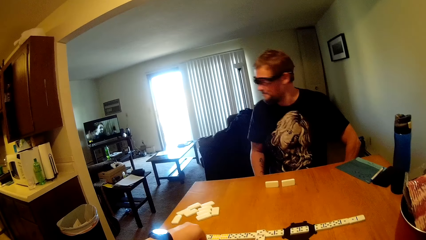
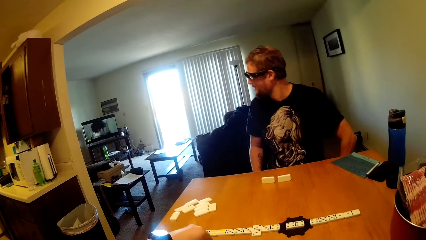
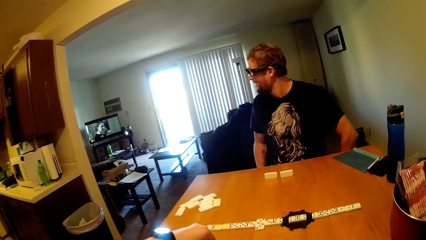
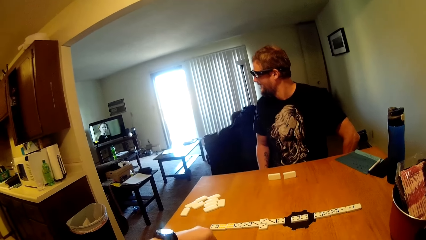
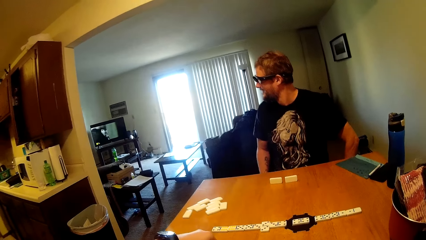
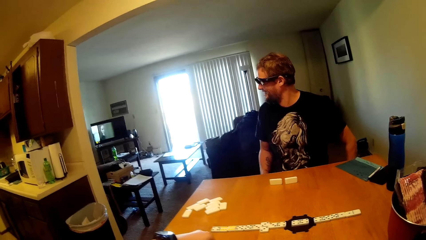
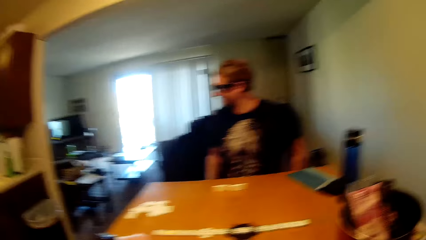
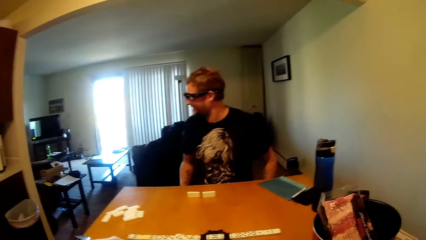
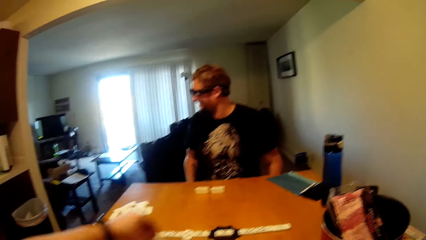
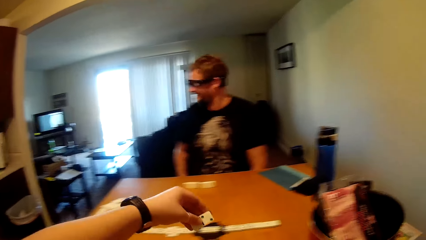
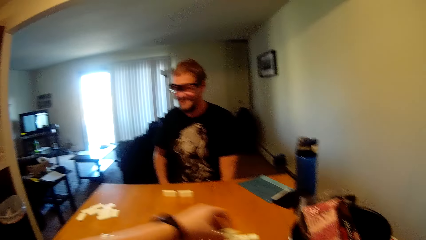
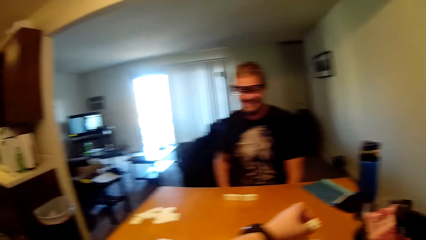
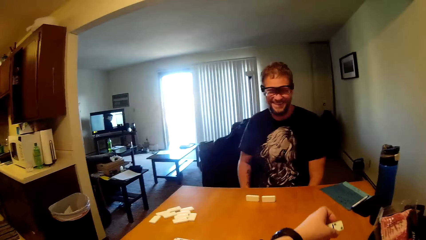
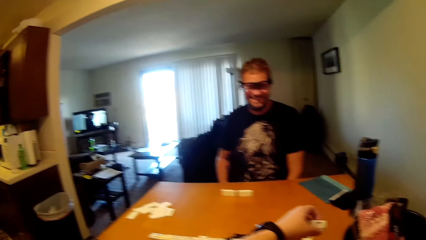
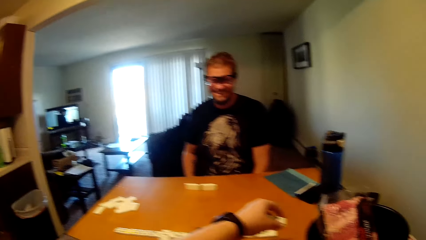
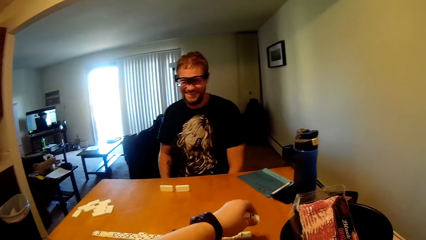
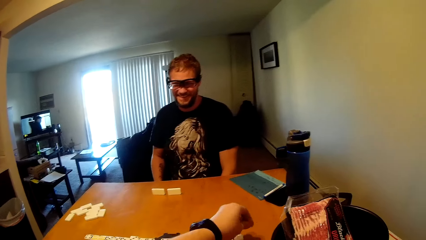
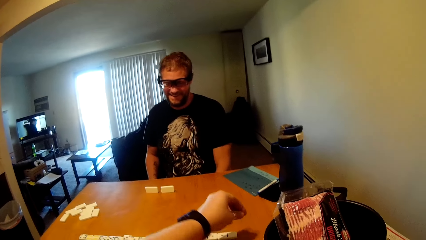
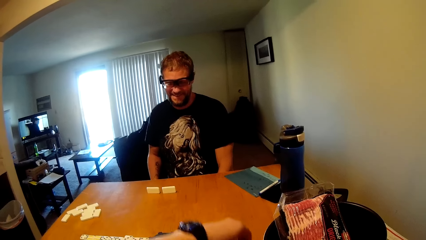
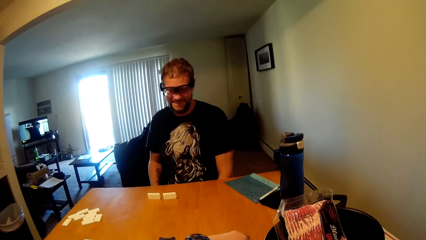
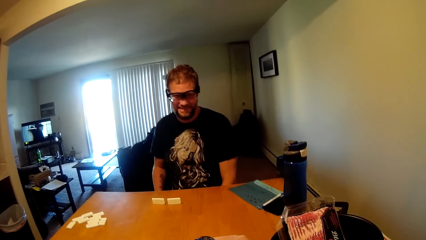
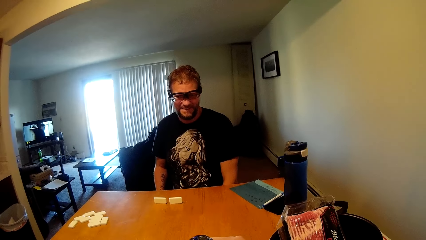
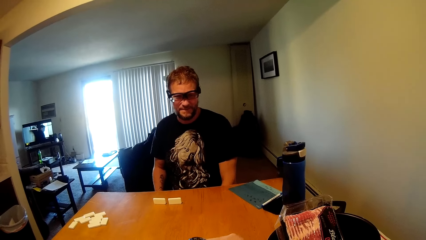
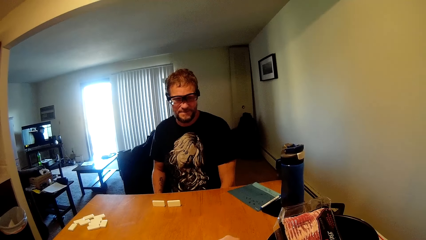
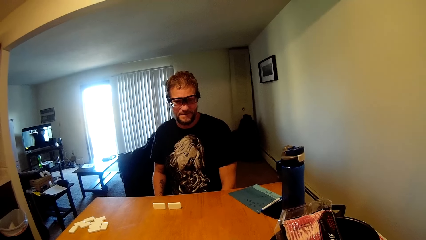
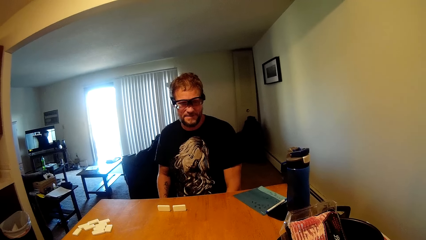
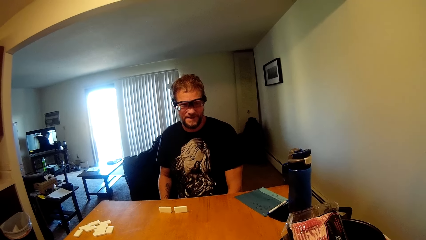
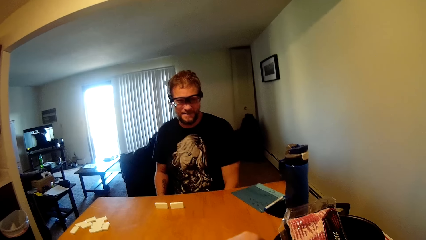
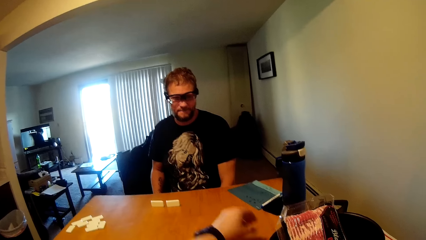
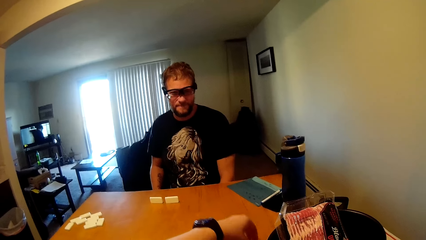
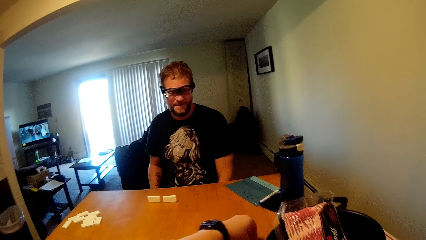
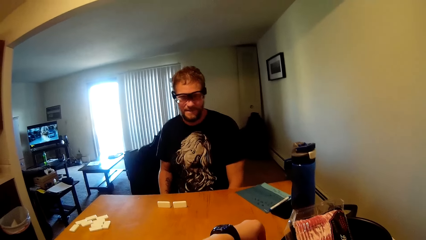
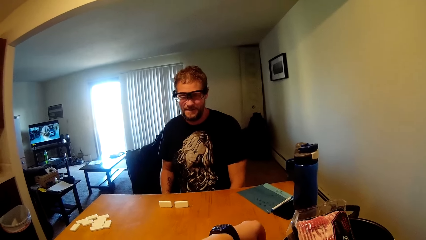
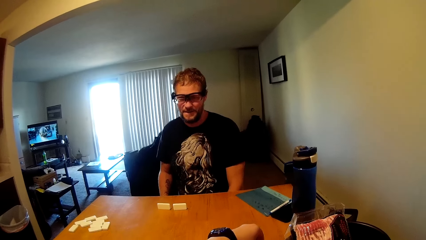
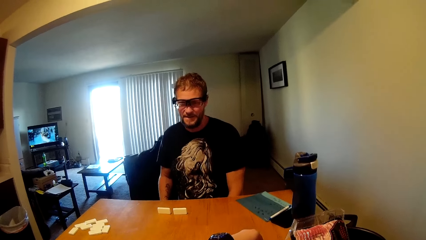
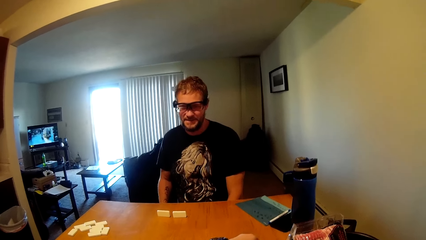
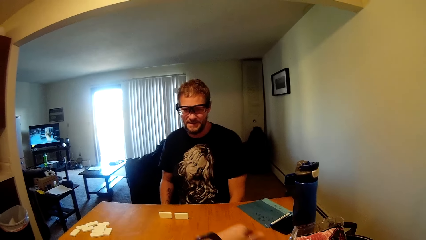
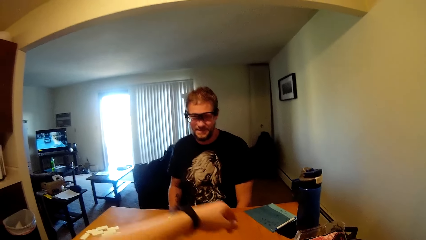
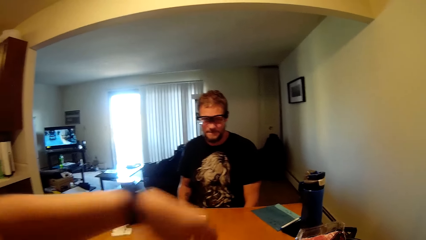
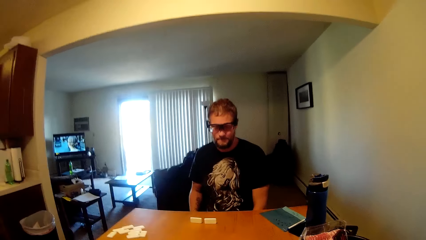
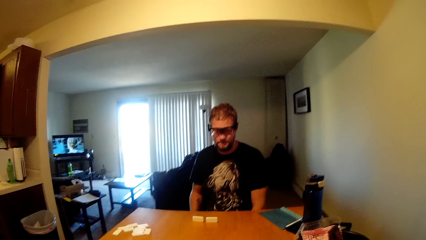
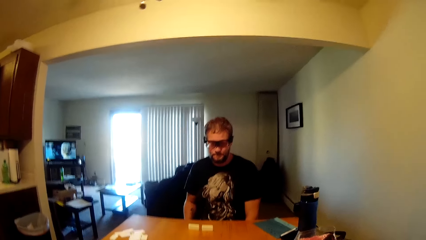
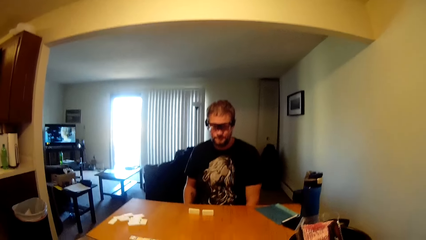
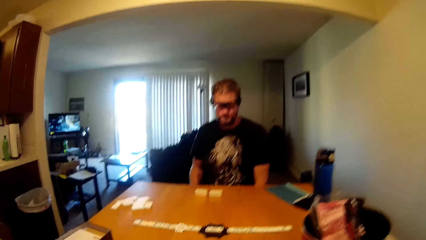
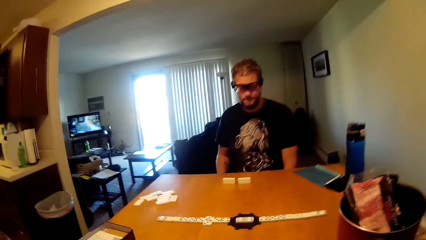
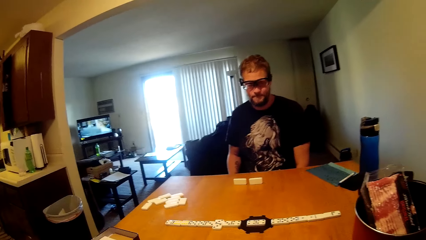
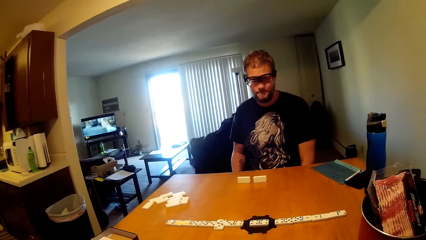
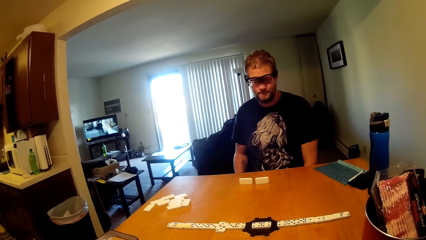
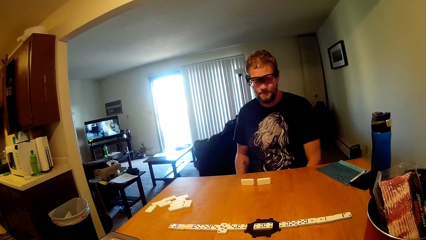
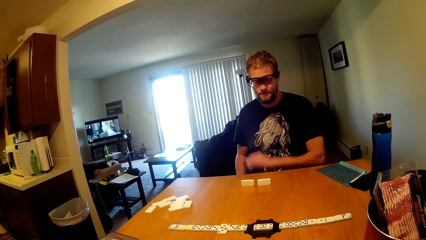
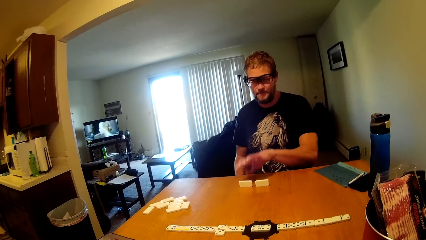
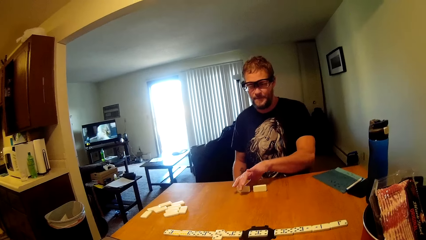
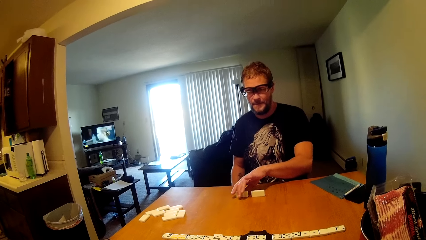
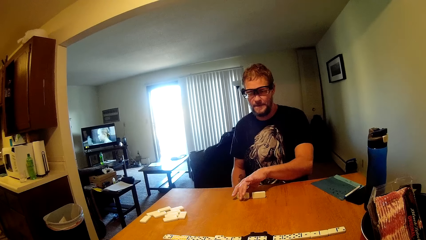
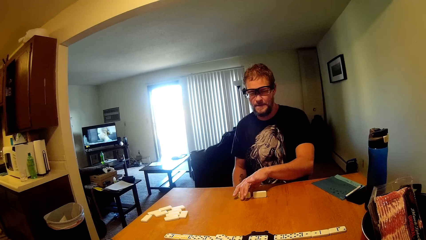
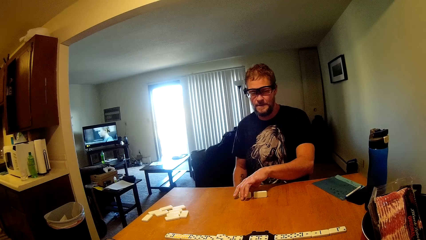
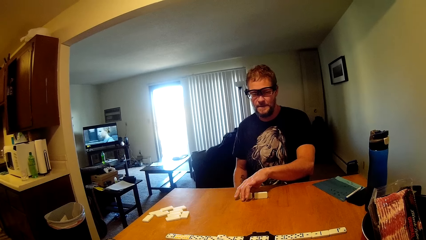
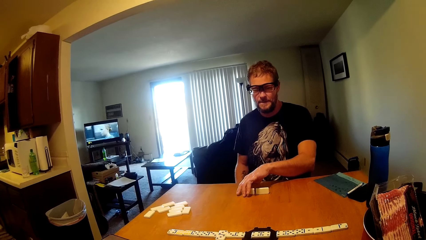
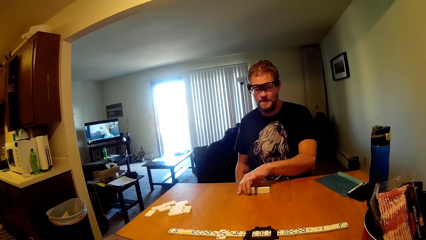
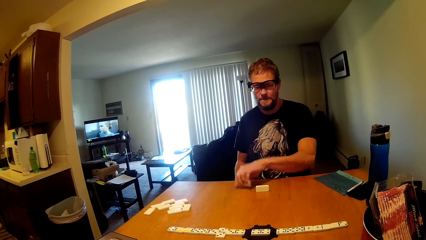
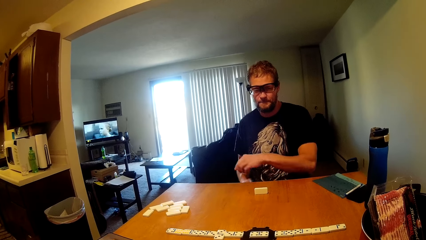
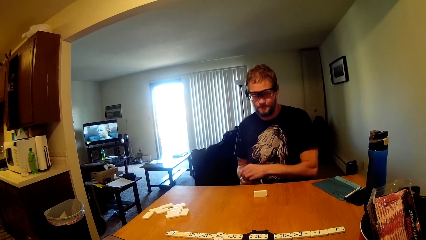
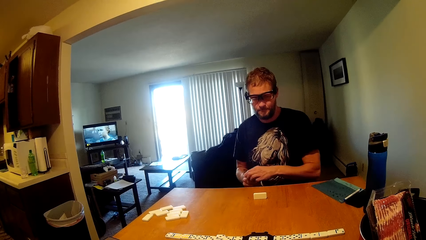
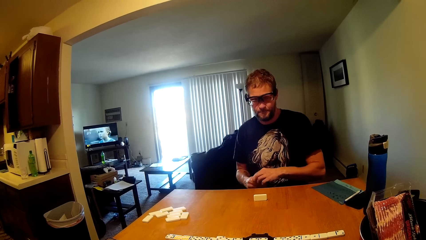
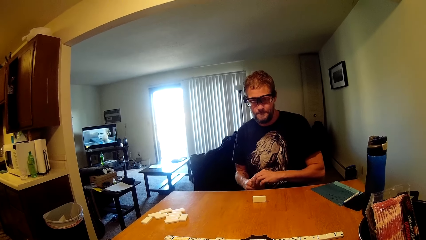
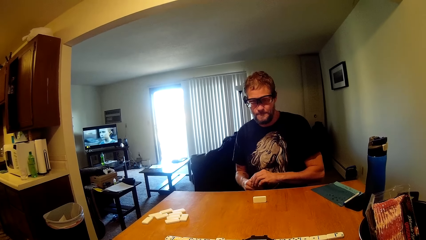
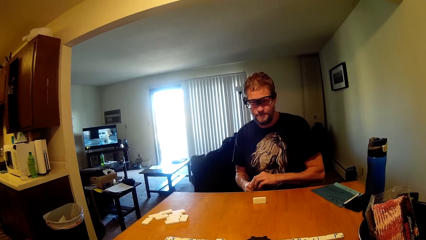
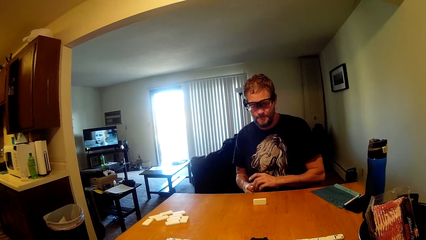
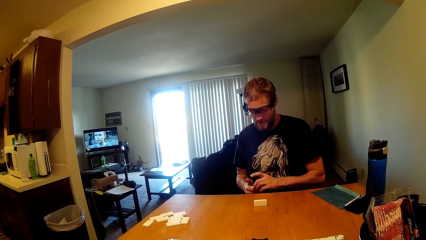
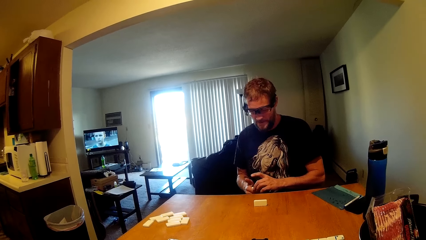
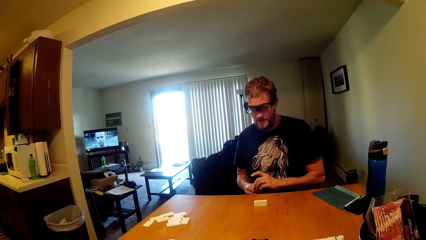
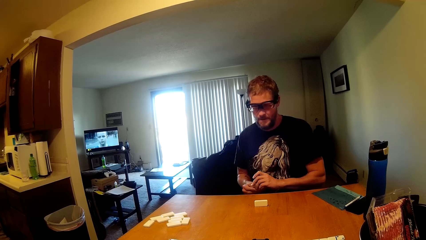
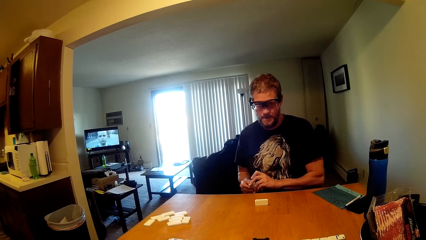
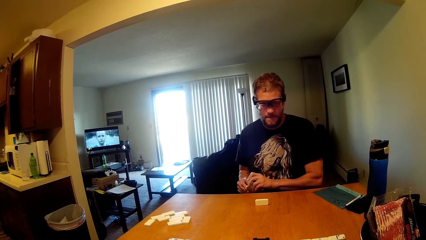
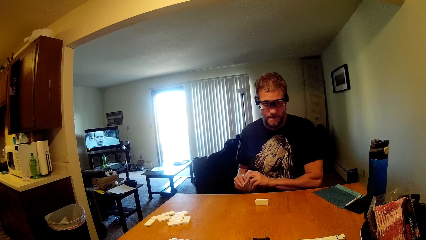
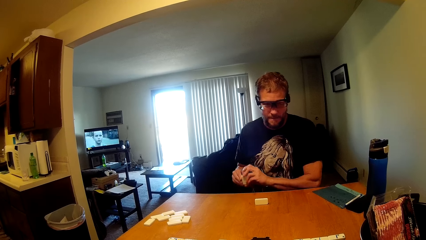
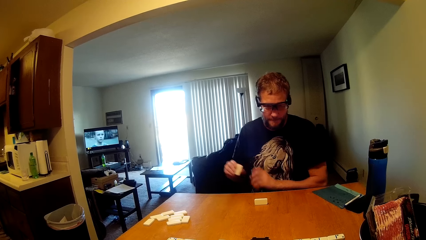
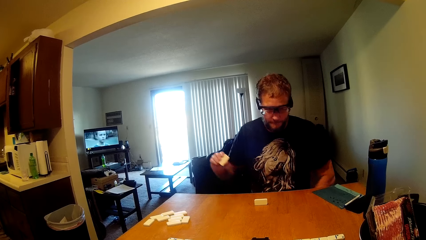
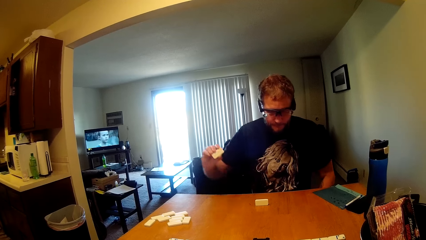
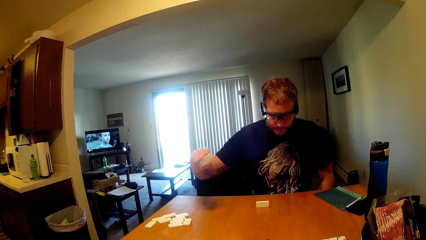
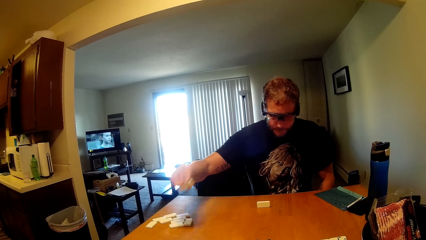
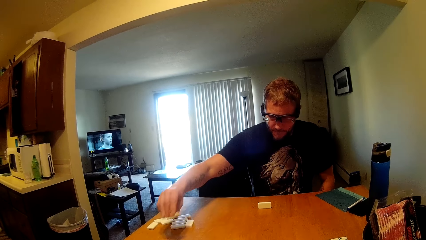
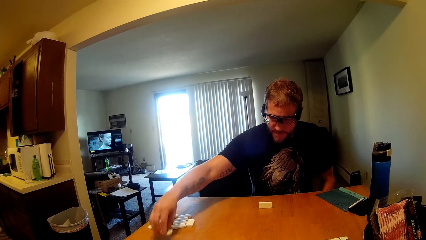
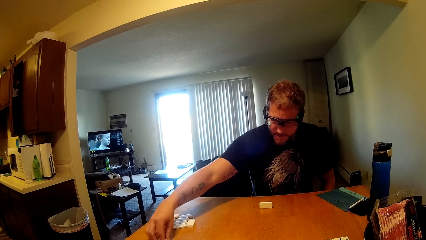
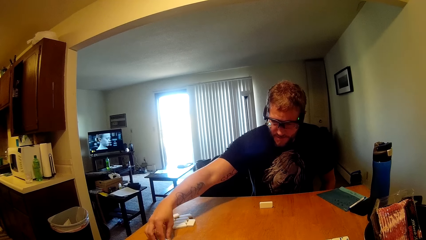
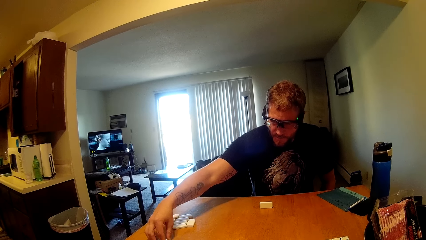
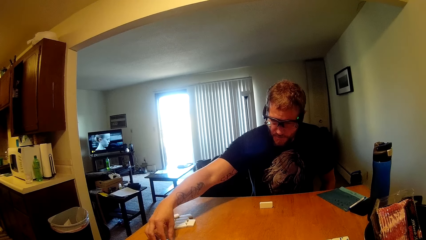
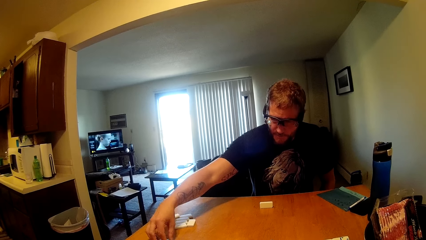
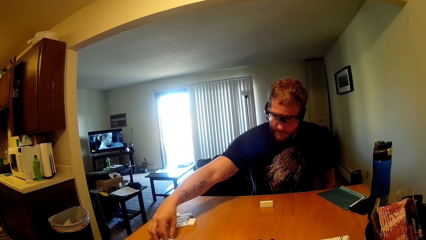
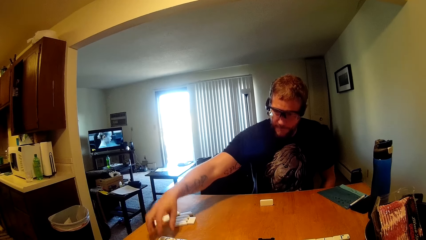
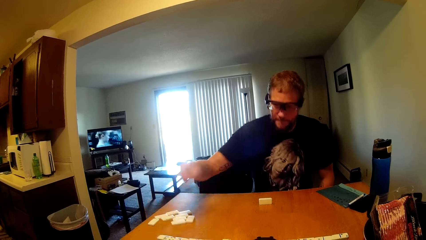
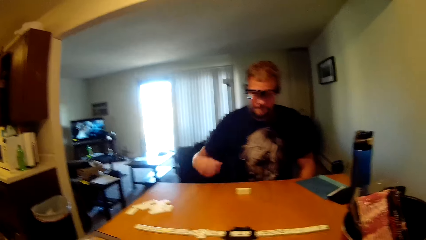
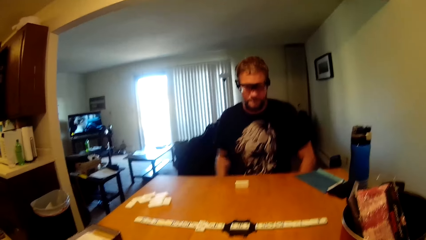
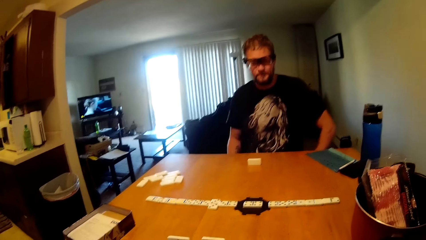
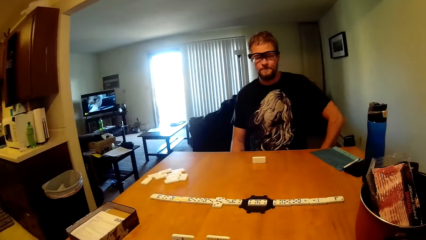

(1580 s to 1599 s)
The camera wearer picks dominoes on the table, displays a domino on the table, and puts down a dice. A man picks a dice. He checks the dominoes in his hands. He puts down the dice. He displays a domino on the table.
